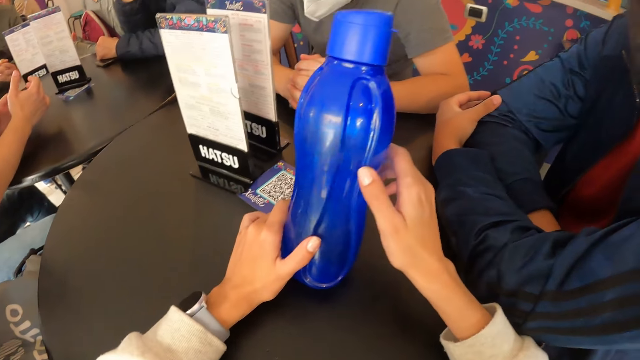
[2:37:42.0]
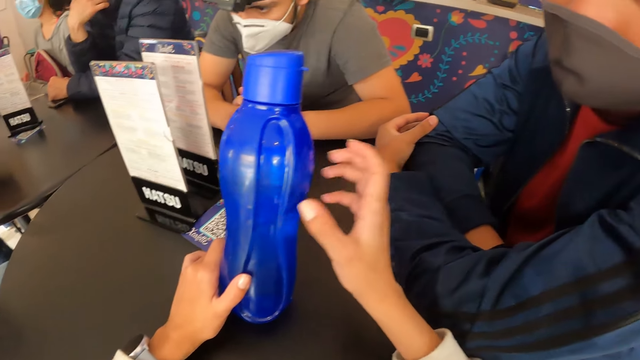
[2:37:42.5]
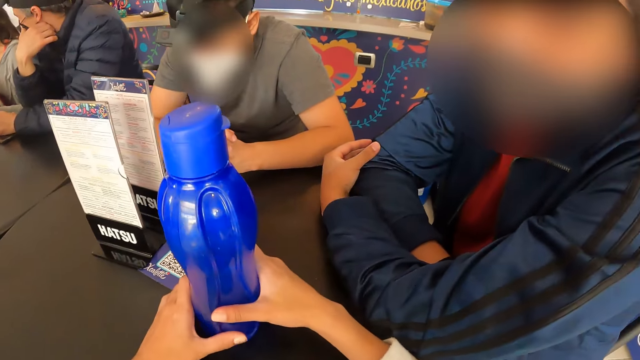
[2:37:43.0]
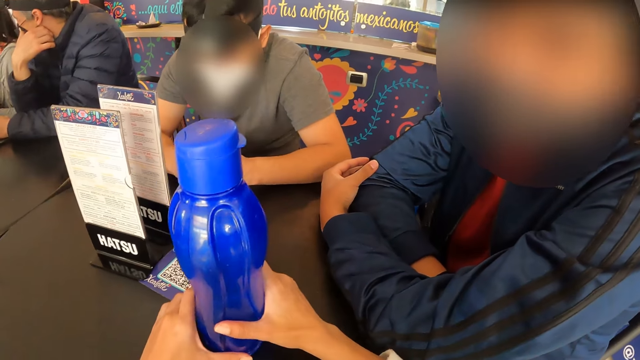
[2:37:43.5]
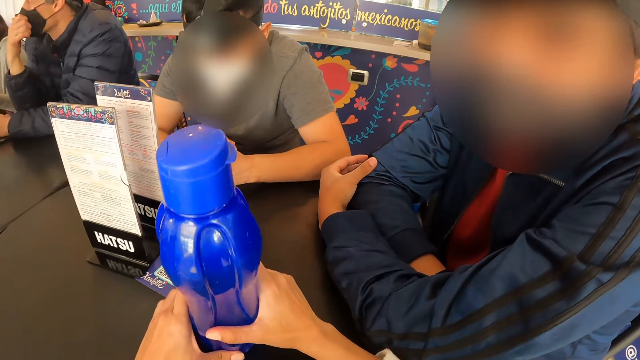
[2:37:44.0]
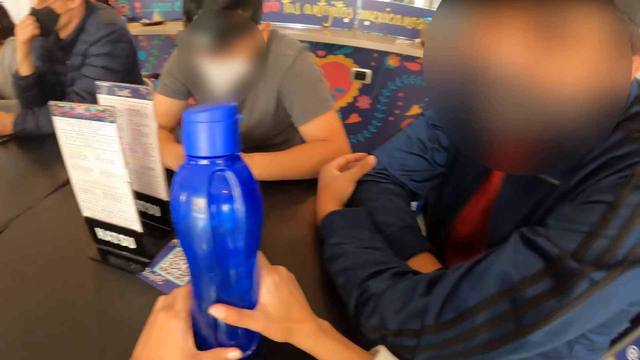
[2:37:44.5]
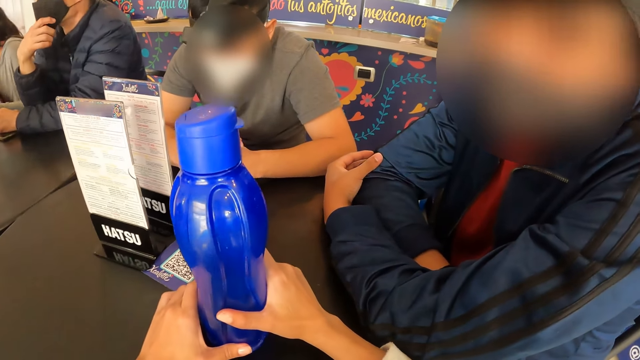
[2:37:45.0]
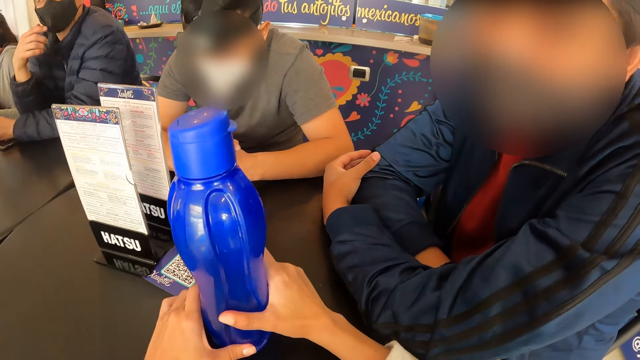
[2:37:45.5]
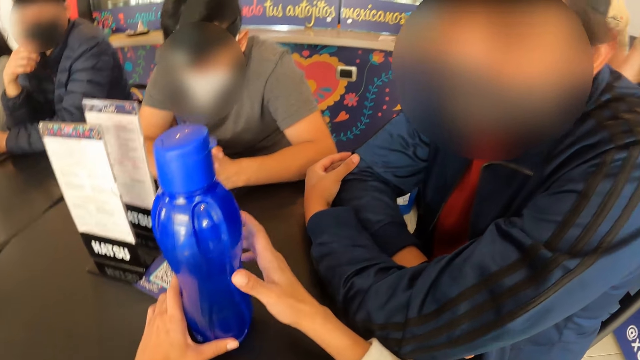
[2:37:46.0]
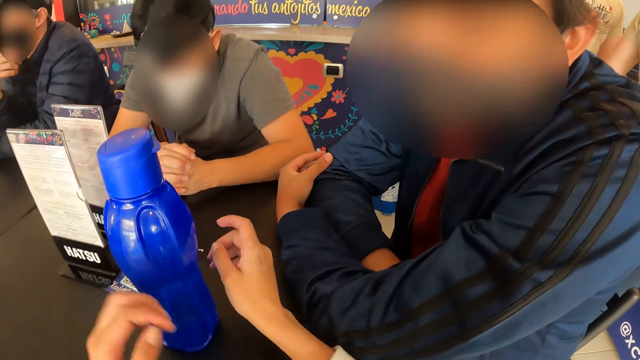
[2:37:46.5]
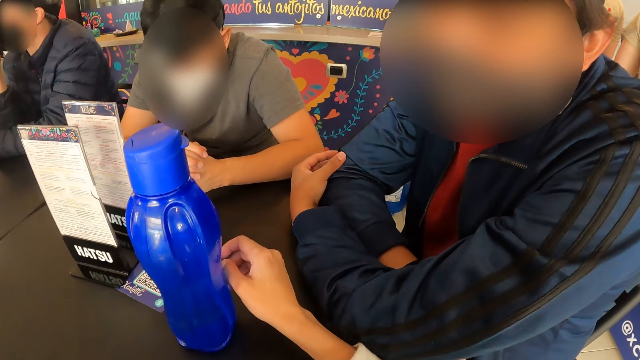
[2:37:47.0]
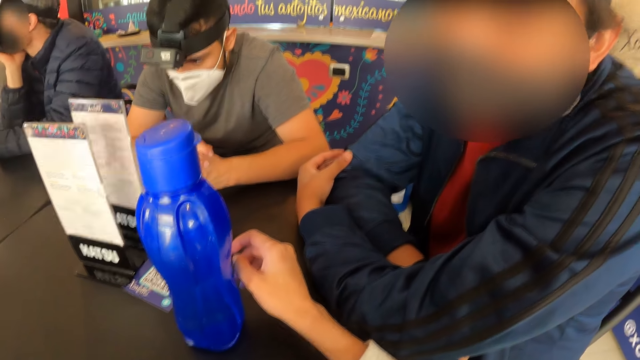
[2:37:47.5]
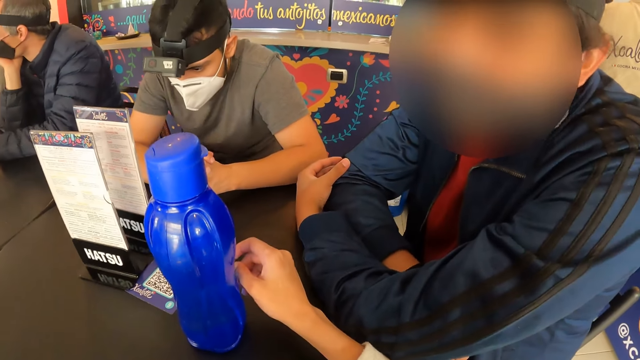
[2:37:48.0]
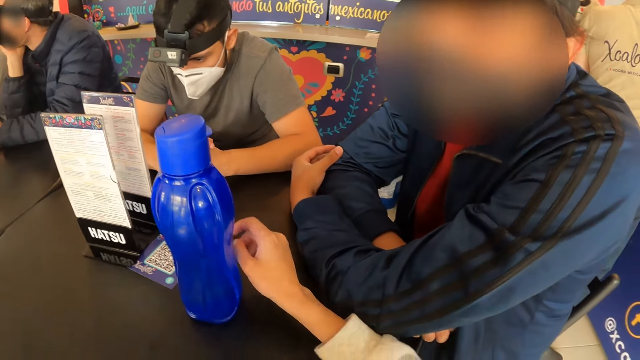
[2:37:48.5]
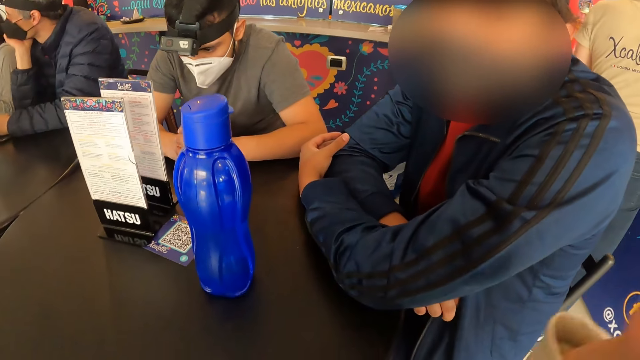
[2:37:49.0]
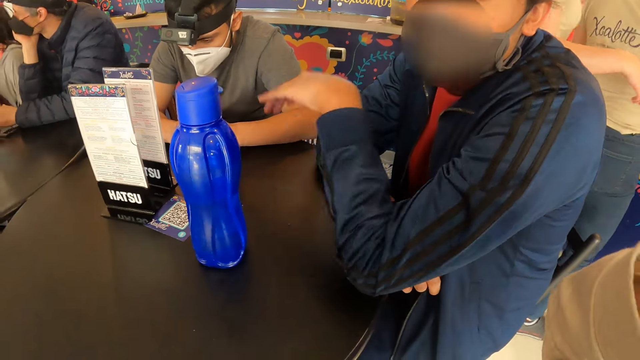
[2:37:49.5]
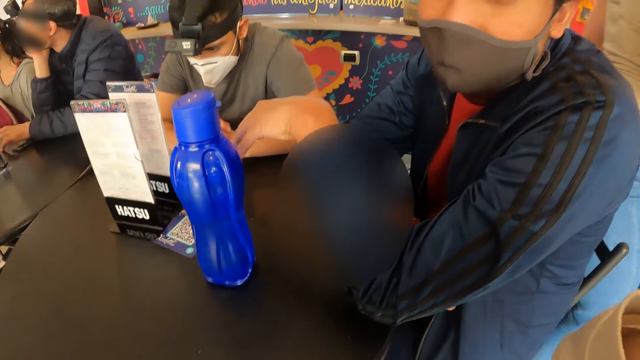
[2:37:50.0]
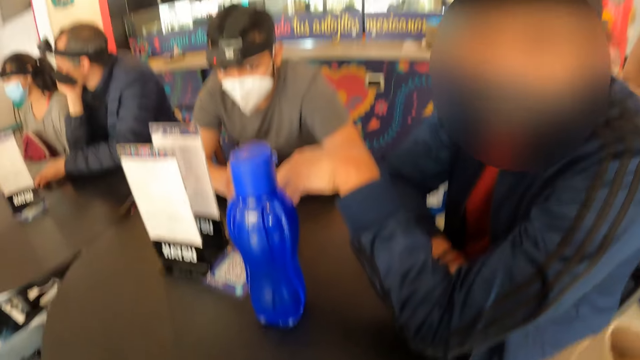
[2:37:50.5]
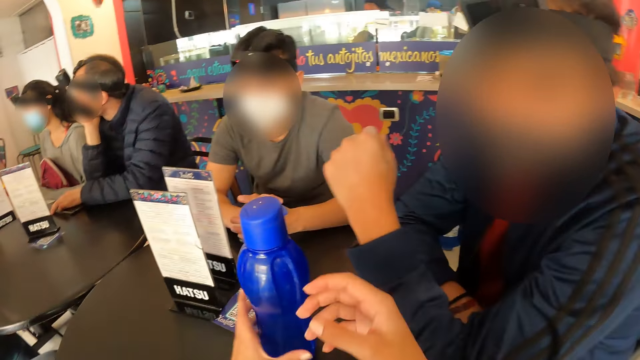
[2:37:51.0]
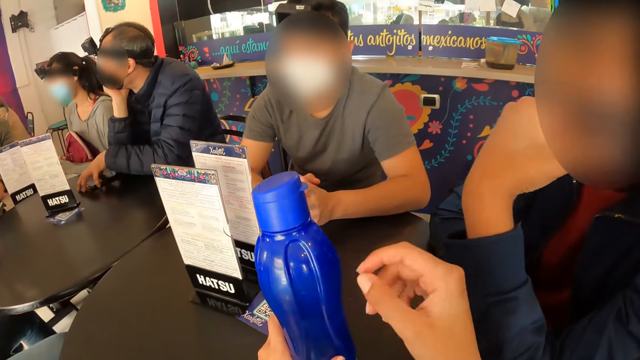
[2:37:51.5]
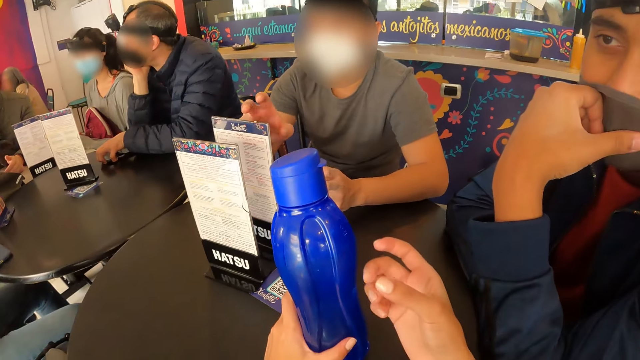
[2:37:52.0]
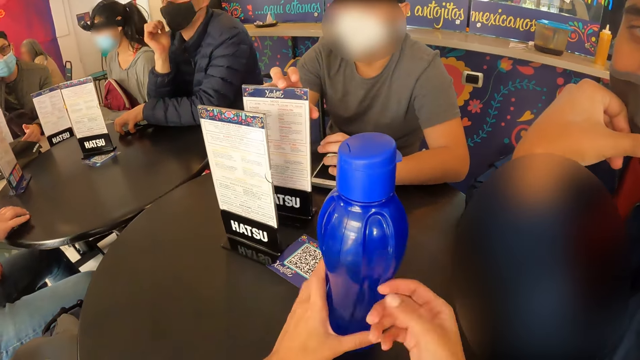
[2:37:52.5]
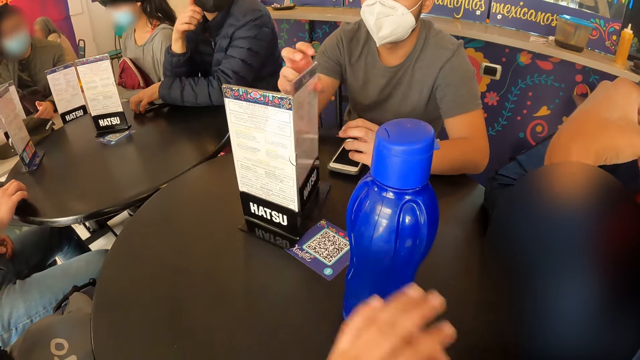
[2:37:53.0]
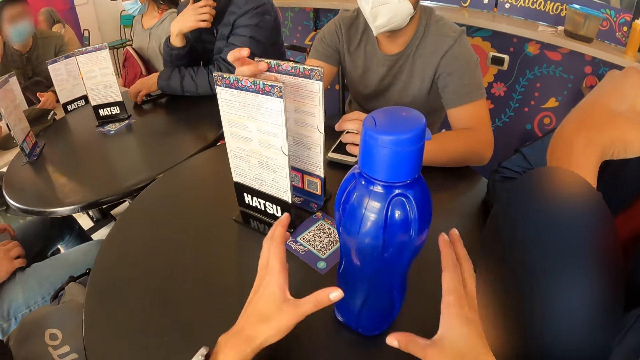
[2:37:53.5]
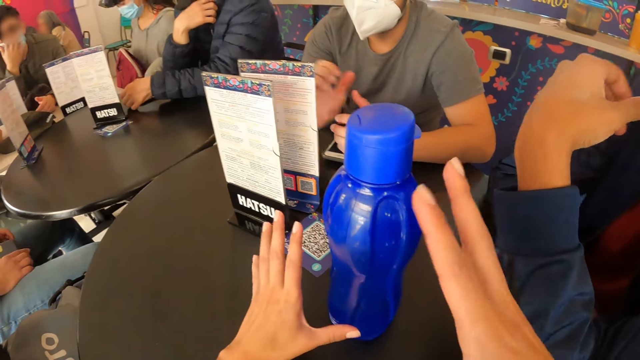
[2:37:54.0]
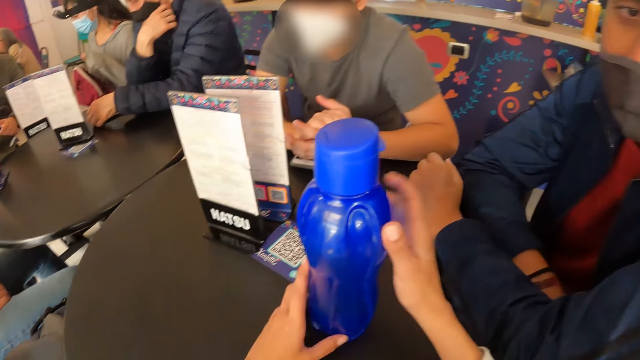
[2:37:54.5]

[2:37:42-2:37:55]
The camera wearer converses with a person. Another person adjusts a mask on the face. The camera wearer moves the hand. She moves the hands. She raises her right hand towards the face. A man gestures with his left hand. Another man steps forward. The camera wearer picks up the bottle. She holds the blue bottle on the table with her left hand. Another man turns a menu card on the table with his right hand. The camera wearer holds the blue bottle on the table with both hands. Another man moves the hands.

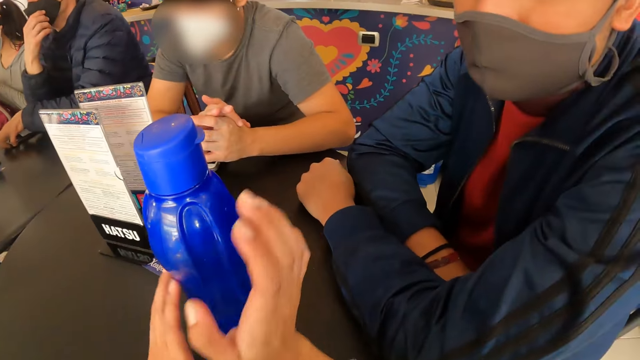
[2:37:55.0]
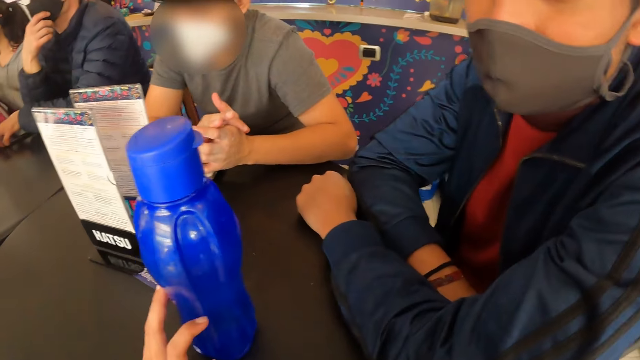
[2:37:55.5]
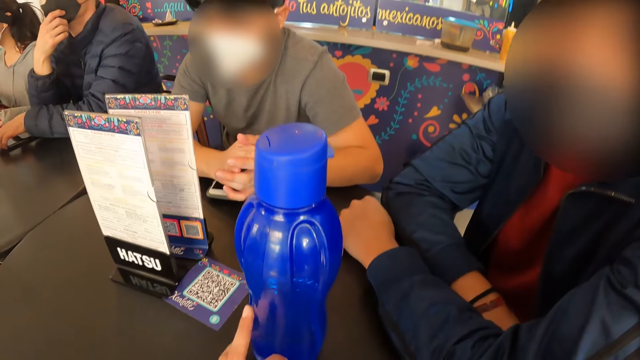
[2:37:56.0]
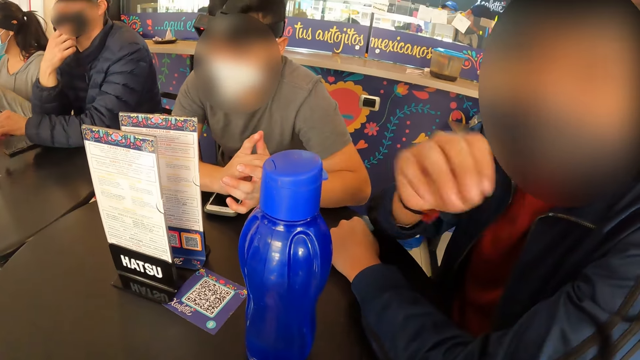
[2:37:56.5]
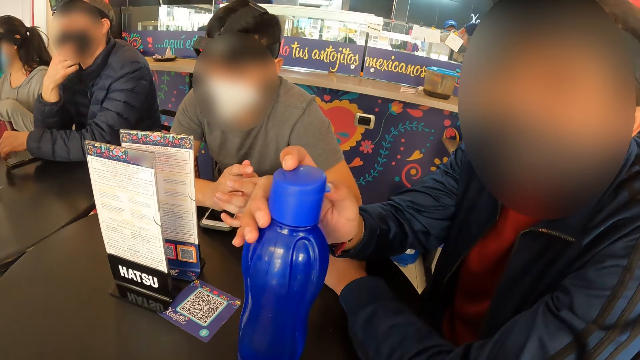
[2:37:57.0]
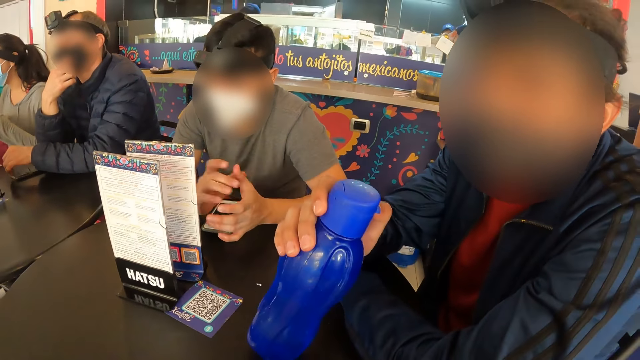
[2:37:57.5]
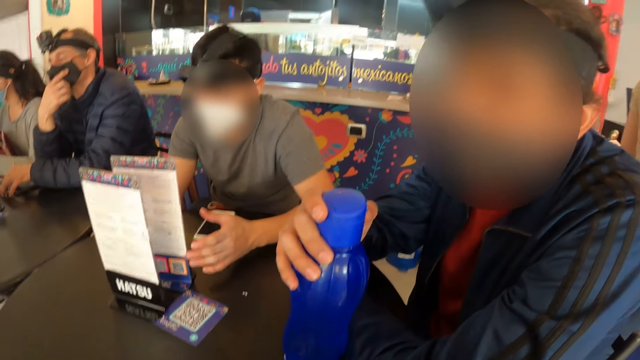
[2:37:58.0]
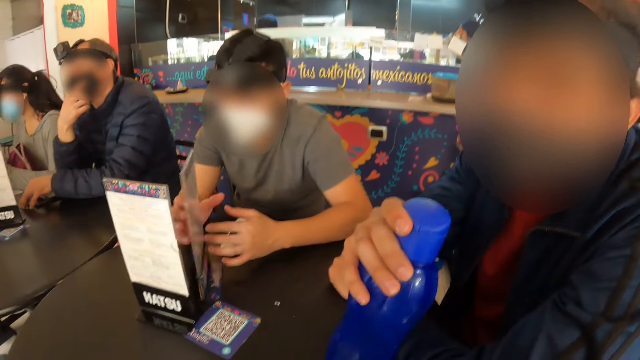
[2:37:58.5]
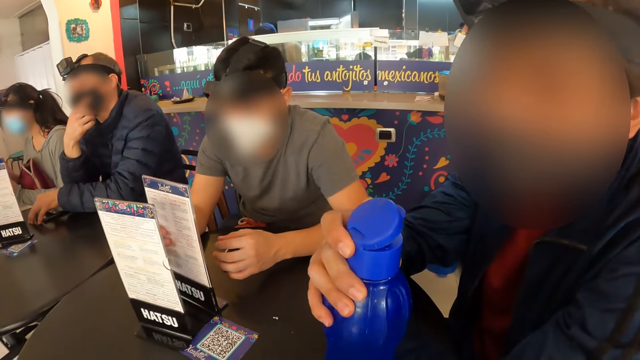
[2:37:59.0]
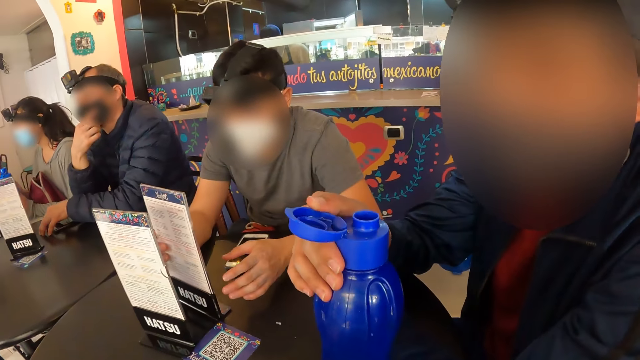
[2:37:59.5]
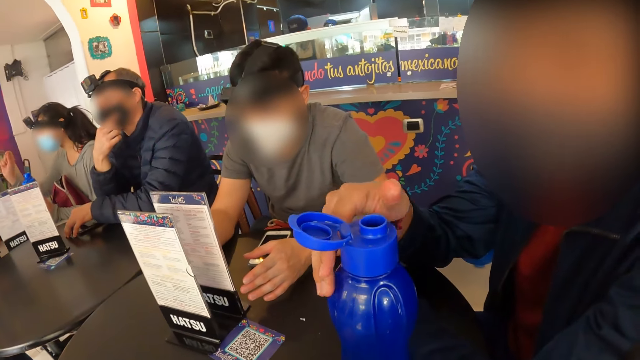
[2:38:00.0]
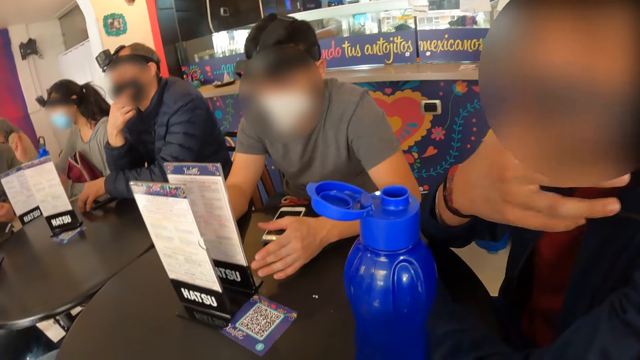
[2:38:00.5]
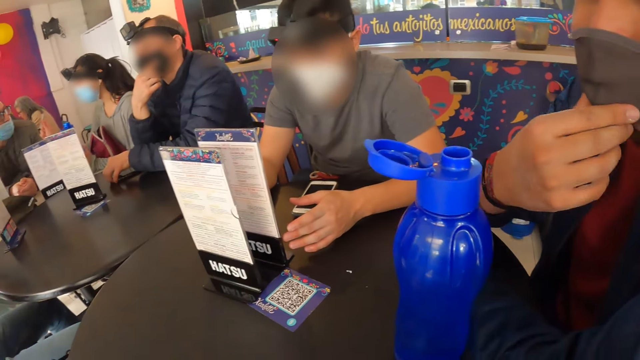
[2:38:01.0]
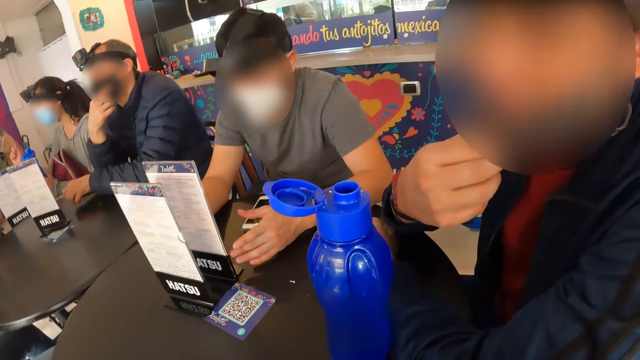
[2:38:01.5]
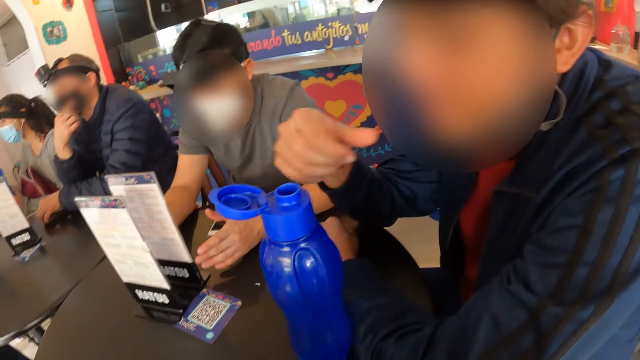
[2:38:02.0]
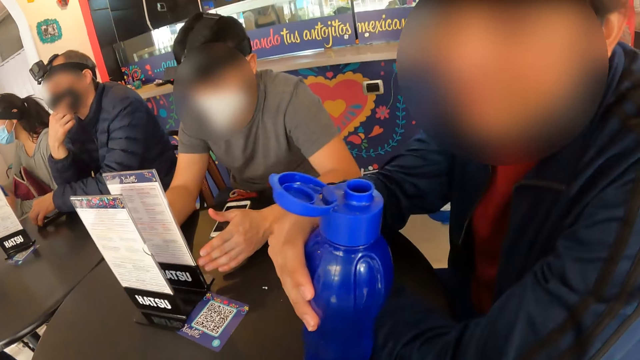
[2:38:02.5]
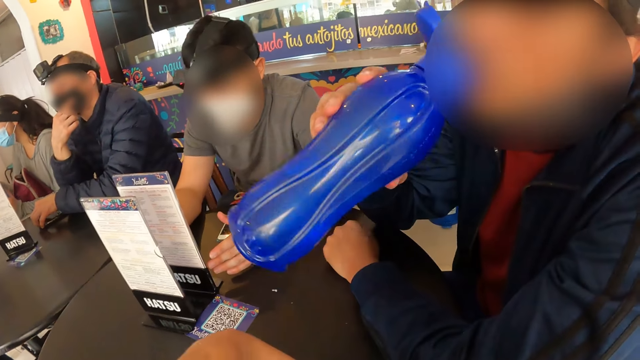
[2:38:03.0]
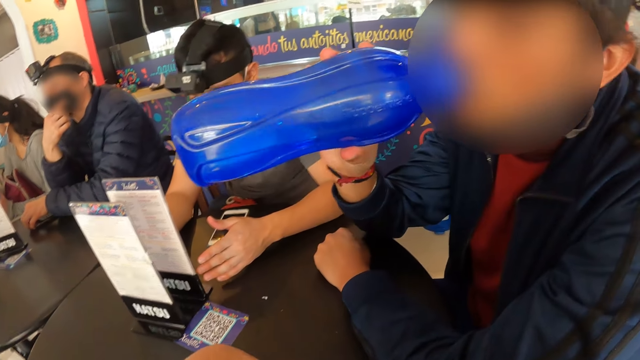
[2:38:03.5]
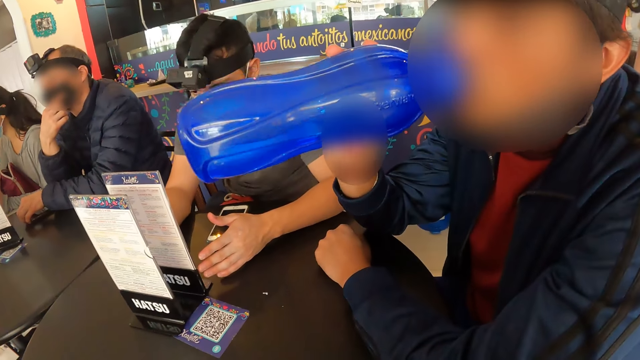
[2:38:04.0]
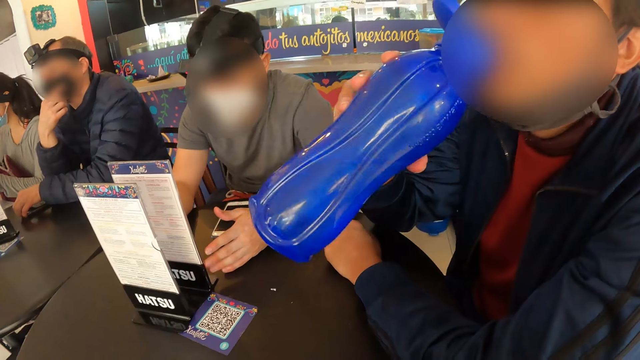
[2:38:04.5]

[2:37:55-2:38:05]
The camera wearer looks around. She moves the blue bottle on the table with her left hand. A man moves the bottle. He touches the lid of the bottle with his right hand. He turns the menu card with both hands. He opens the lid of the blue bottle with his right hand. He touches a nose mask on his face with his right hand. He pulls down the nose mask on his face with his right hand. He picks up the blue bottle from the table with his right hand. He drinks water from the blue bottle in his right hand.
